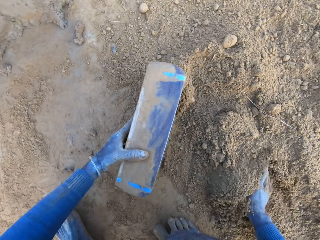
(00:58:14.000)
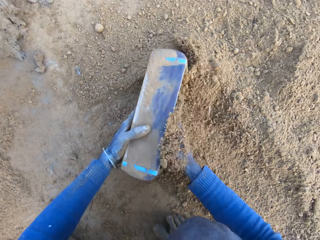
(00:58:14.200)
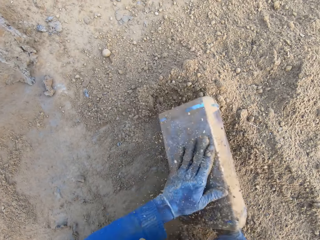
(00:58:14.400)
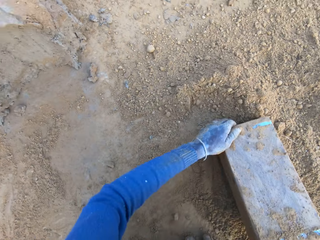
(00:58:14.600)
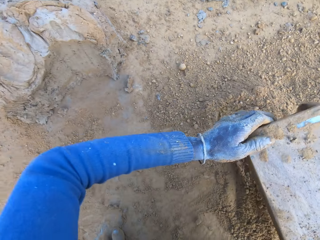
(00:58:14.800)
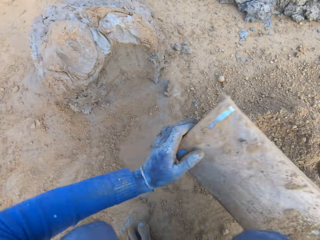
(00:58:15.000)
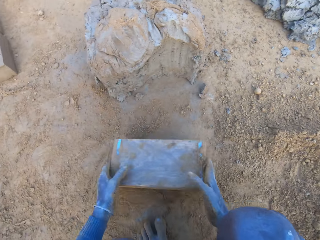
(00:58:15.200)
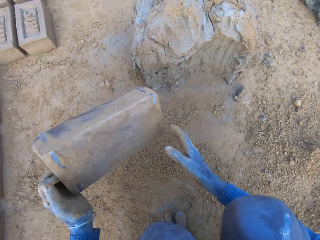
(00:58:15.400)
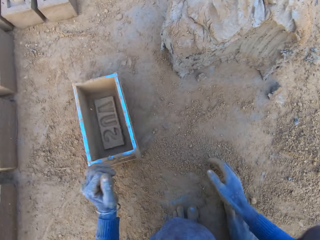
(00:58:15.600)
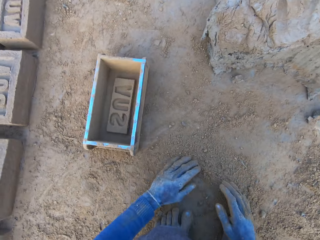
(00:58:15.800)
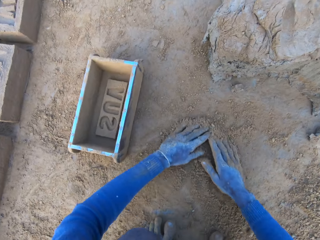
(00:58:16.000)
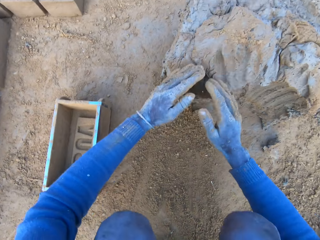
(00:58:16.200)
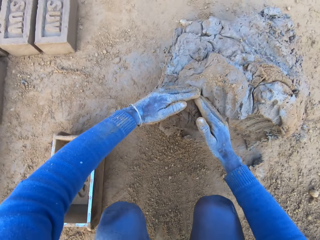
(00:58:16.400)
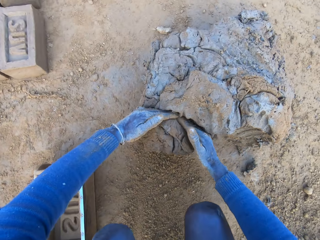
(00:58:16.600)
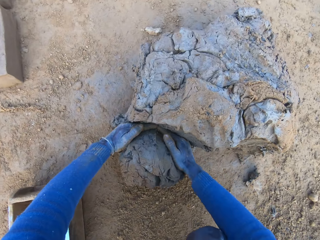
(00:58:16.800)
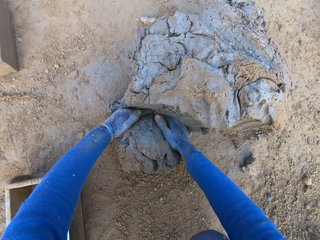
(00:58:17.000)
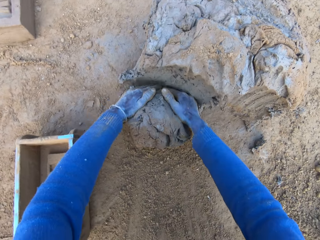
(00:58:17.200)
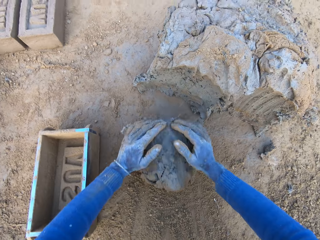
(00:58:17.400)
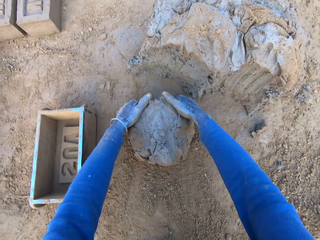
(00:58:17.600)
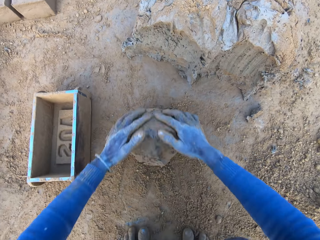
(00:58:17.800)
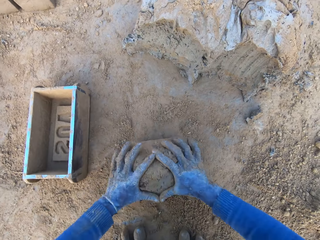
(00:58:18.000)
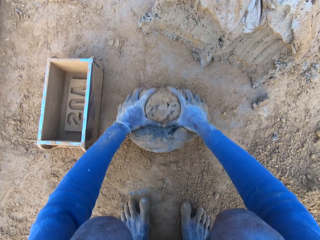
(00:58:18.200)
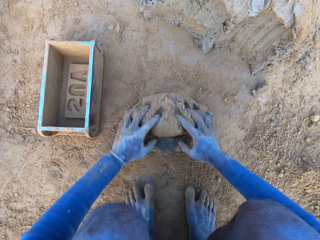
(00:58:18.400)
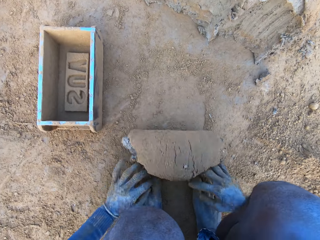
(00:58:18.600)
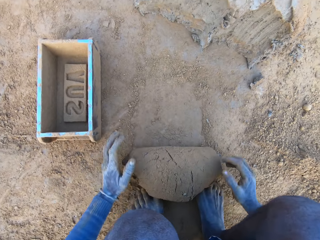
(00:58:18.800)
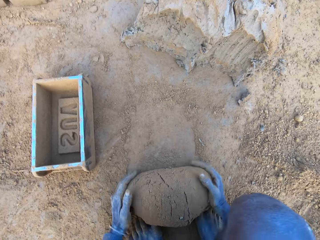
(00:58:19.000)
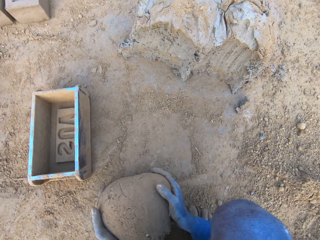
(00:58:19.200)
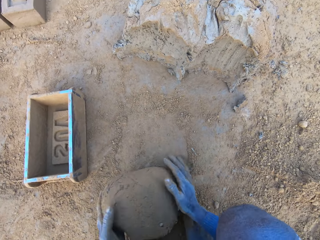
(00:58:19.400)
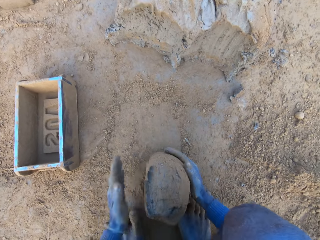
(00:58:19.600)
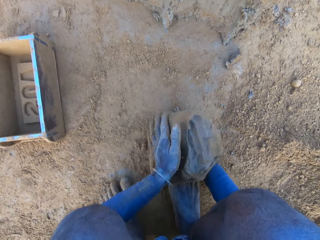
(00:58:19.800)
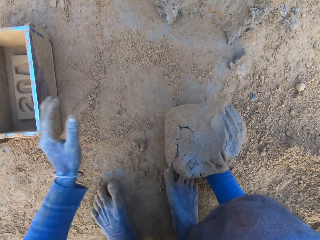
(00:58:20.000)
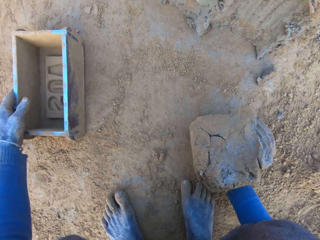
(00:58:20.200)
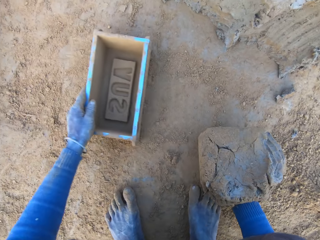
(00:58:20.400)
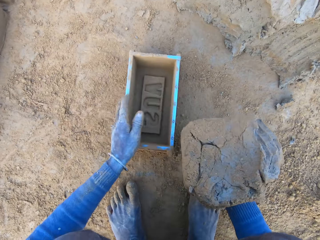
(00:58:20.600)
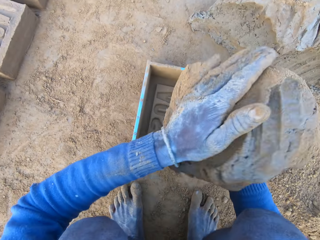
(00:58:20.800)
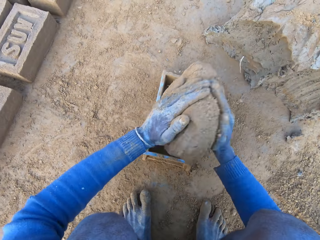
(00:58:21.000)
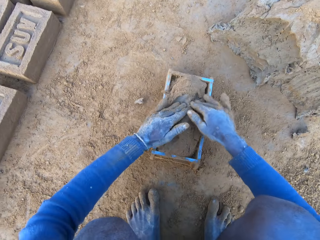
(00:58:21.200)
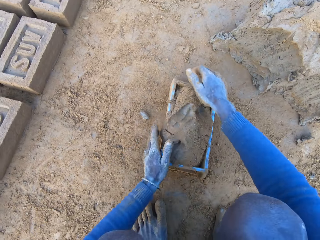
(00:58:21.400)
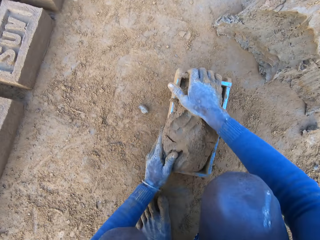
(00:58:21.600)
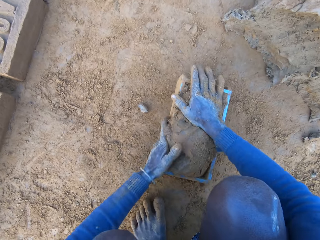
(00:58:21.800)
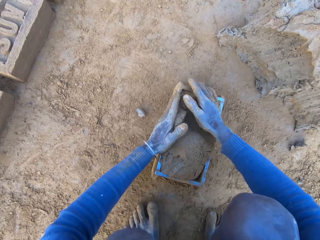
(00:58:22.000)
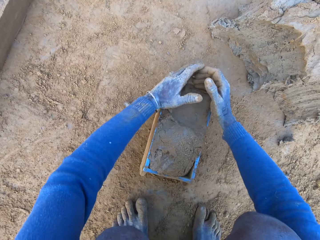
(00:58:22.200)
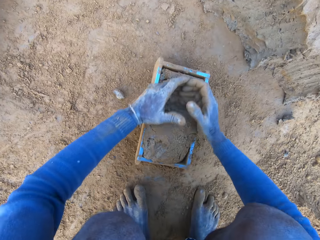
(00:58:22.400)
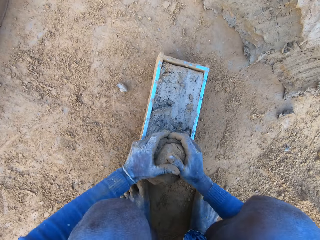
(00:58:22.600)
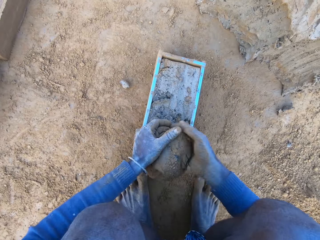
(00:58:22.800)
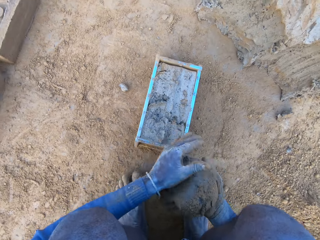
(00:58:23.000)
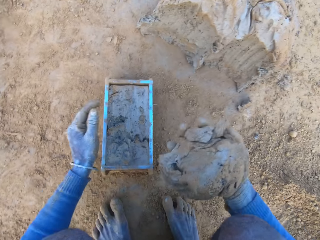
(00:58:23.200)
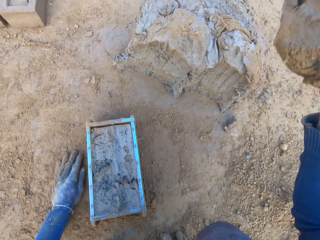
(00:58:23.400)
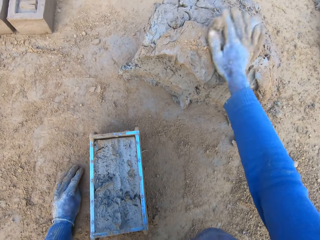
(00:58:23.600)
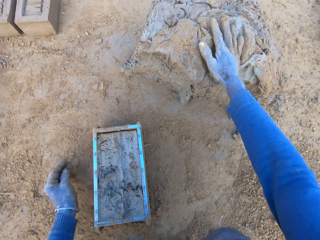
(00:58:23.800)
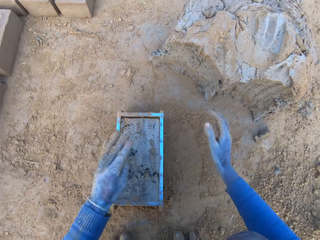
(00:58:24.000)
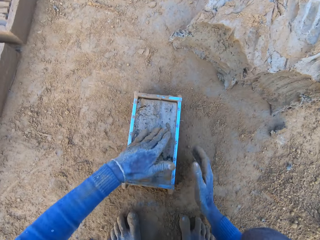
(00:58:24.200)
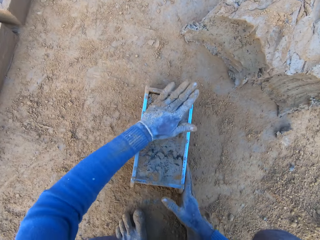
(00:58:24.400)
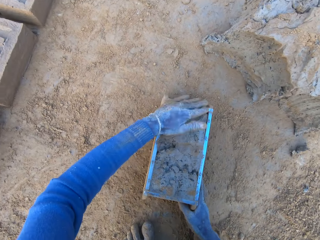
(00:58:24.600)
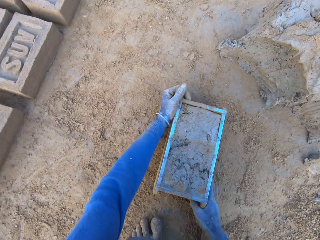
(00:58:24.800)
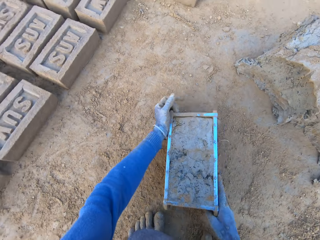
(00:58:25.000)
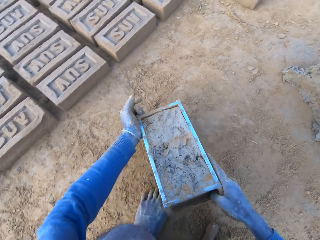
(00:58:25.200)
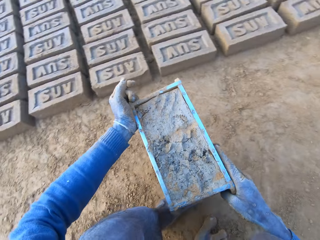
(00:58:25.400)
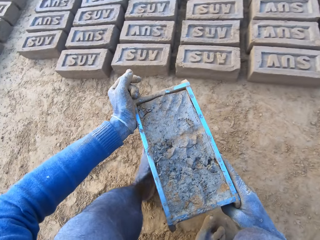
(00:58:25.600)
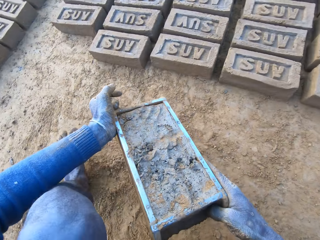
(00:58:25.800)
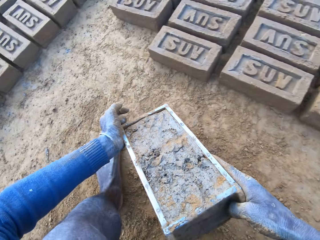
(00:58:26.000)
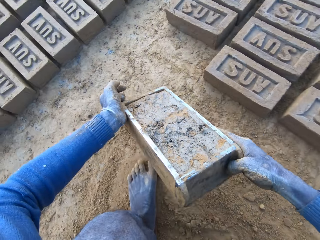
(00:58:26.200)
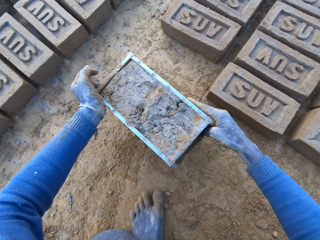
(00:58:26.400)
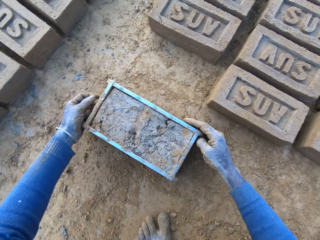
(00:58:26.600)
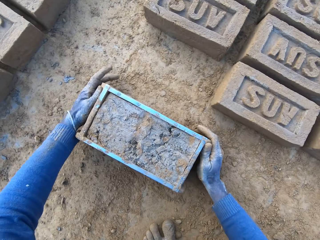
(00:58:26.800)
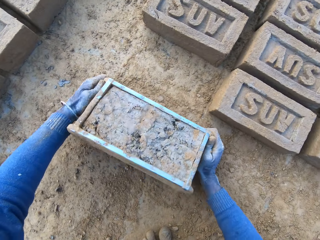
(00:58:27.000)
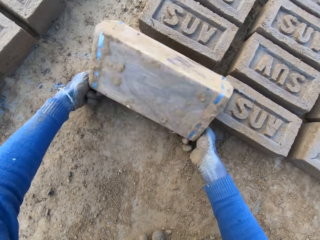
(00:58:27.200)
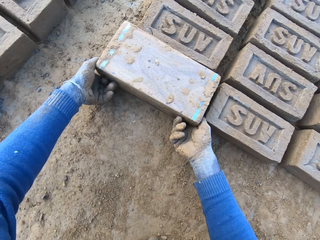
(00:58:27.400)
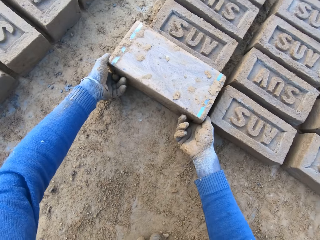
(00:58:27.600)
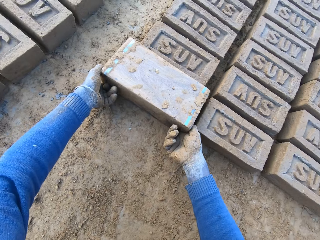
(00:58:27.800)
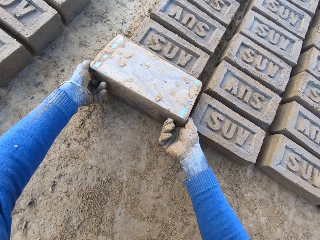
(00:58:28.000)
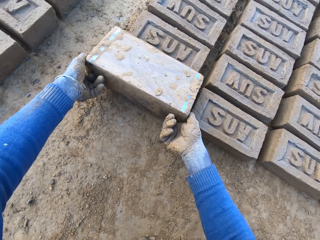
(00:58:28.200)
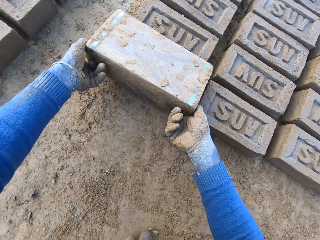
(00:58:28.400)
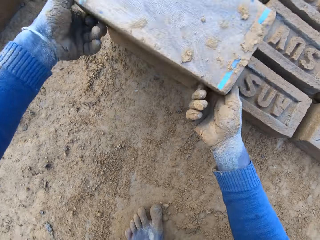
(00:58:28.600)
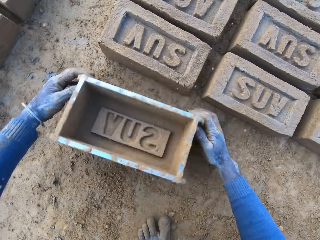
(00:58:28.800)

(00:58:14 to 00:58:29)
The camera wearer packs some sand with a brick molder. He turns the brick mould. He pours out the sand in the brick molder. He taps the brick mould on the ground. He throws the brick molder on one side with his hands. He rubs his hands on the ground. He collects clay mixture with his hands and rolls the clay mixture on the ground. He adjusts the mortar on the ground. He lifts up the clay mixture. He packs the mortar on the ground with his hands. He drags the brick mould on the ground. He picks up the brick molder with his left hand. He lifts up the clay mixture and drops the clay mixture into the brick mould. He slams the brick mould on the ground. He adjusts the mortar inside the brick molder. He removes excess clay mixture in the brick mould. He lifts up the clay mixture. He throws the clay mixture in his hand on the clay mixture on the ground. He places his left hand on the brick mould. He adjusts the mortar inside the brick molder. He lifts up the brick mould. He carries the brick molder with mortar with both hands. He drops the brick mould down on the ground, turns the brick mould and lifts up the brick mould. He pours out the brick on the ground out of the brick molder.

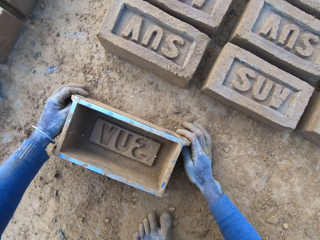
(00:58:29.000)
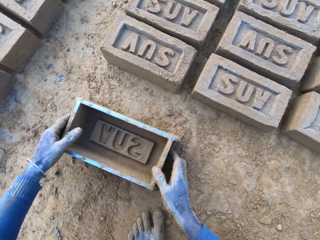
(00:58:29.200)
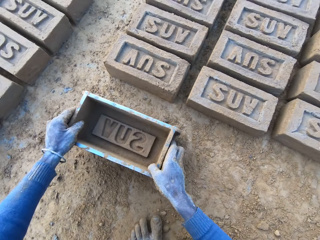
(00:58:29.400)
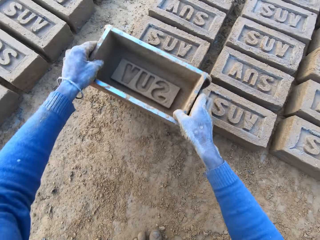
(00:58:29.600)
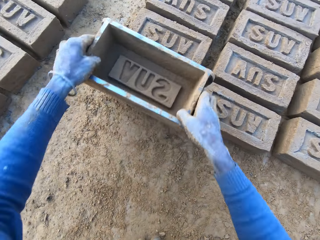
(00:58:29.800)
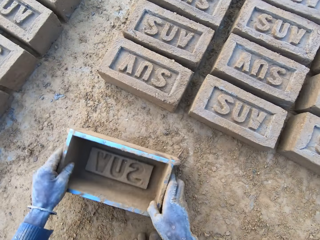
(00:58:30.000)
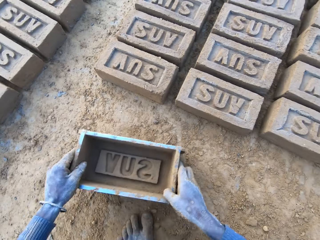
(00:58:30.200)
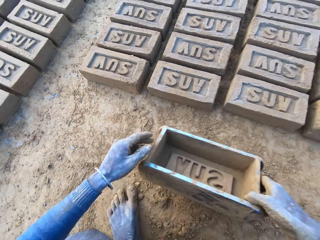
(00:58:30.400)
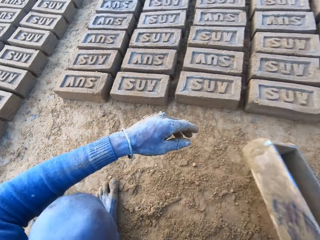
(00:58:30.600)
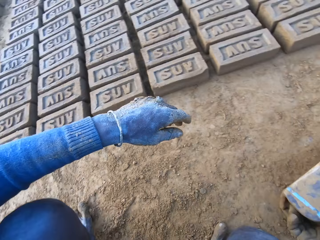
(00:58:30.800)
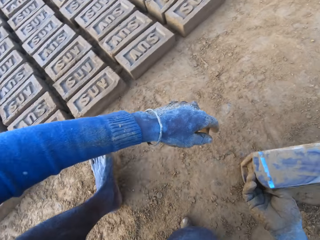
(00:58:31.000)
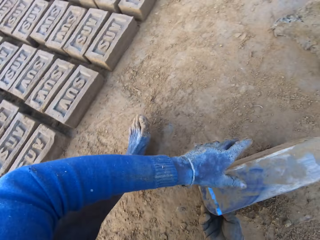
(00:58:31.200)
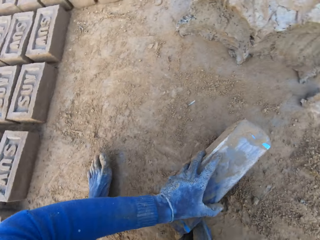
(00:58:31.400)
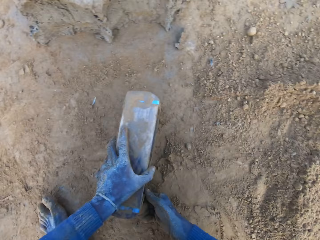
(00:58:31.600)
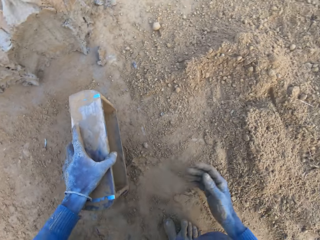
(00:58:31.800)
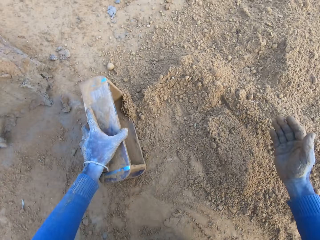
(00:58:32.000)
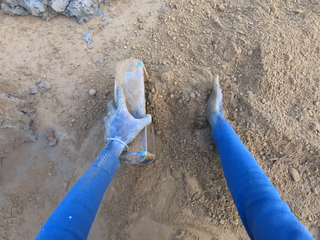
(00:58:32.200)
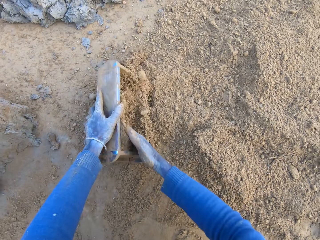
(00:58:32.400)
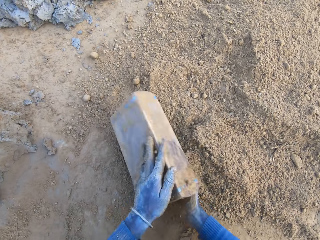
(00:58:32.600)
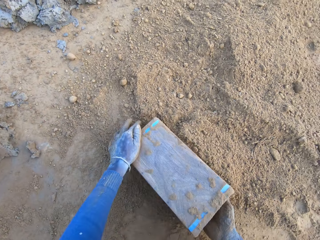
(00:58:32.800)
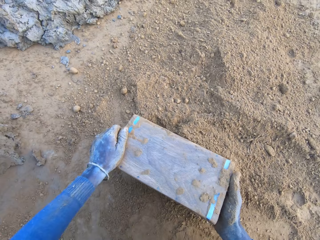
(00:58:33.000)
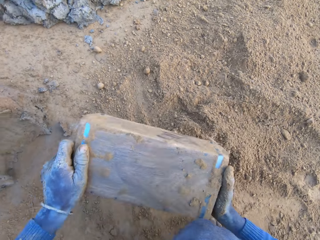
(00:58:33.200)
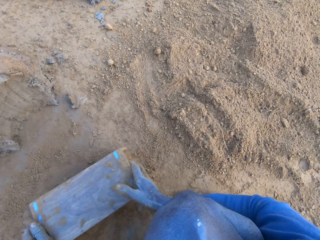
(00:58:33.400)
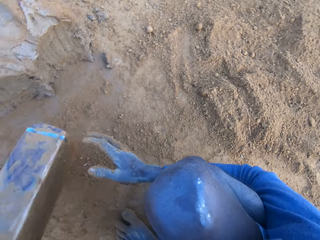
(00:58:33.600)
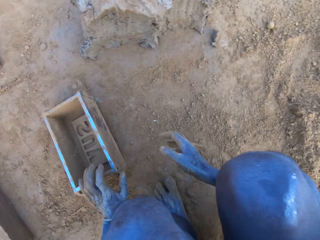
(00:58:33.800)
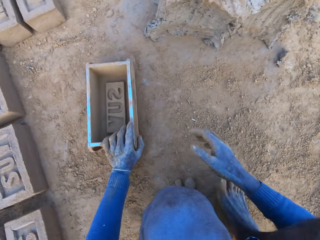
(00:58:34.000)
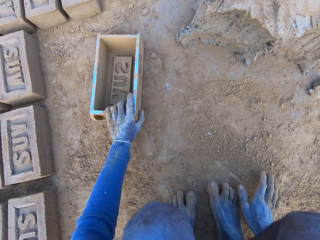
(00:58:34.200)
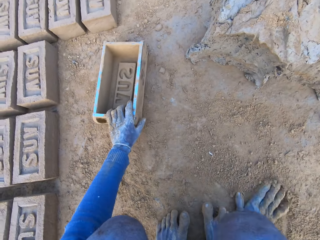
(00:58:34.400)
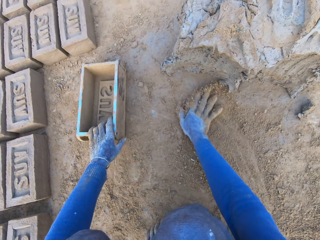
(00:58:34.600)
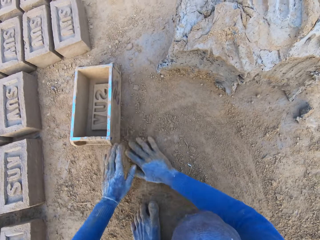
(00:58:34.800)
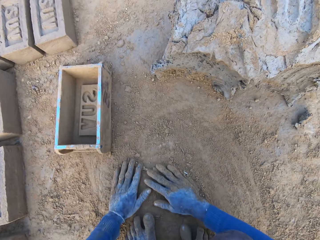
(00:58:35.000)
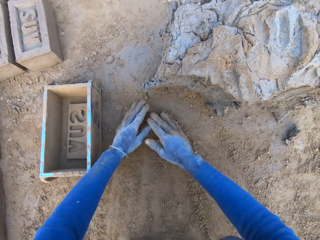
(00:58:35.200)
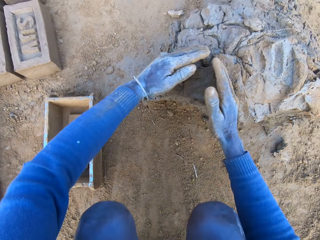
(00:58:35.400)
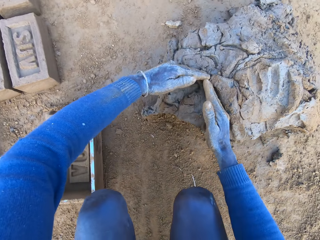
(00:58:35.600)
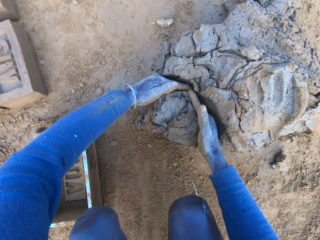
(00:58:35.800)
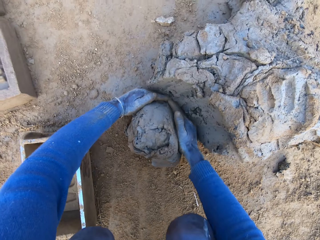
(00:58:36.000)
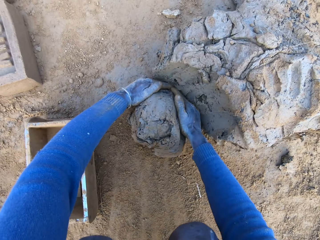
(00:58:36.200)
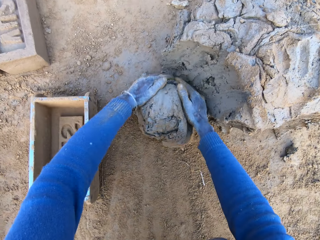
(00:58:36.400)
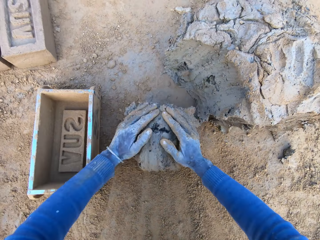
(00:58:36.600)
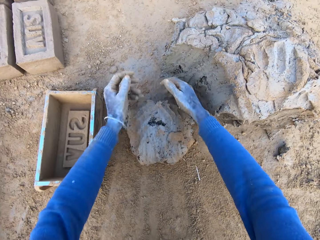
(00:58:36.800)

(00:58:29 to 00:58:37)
The camera wearer drops the brick mould down on the ground and taps the brick with the brick mould. He adjusts the brick on the ground with the brick mortar. He taps the brick mould on the ground and collects sand into the brick mould. He packs some sand with a brick molder. He turns the brick mould and taps the brick mould on the ground. He pours out the sand in the brick molder. He throws the brick molder on one side with his hands. He rubs his hands on the ground. He collects clay mixture with his hands.
